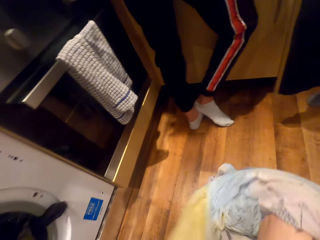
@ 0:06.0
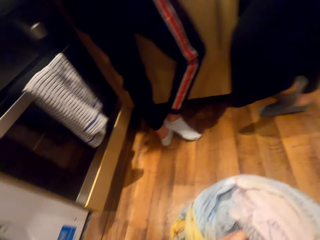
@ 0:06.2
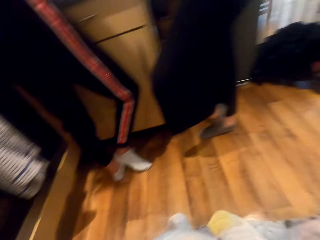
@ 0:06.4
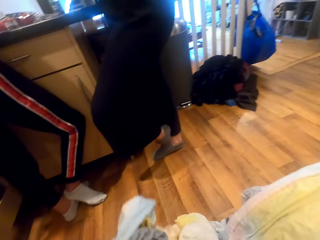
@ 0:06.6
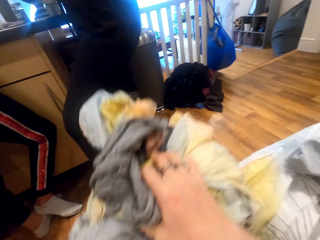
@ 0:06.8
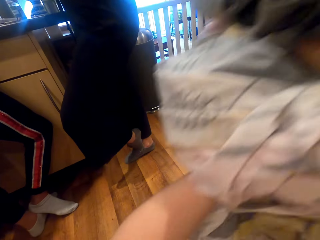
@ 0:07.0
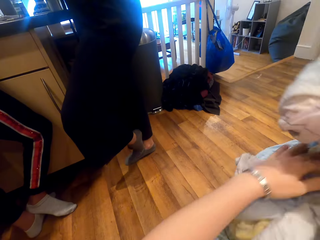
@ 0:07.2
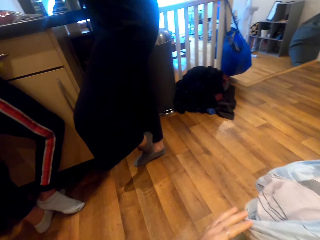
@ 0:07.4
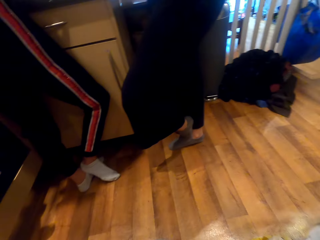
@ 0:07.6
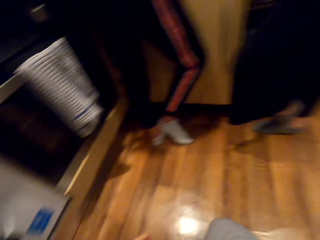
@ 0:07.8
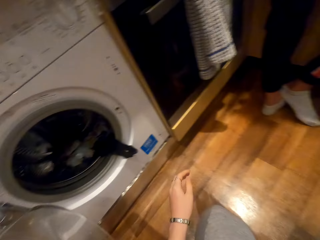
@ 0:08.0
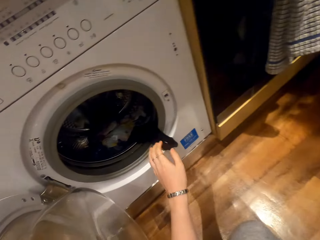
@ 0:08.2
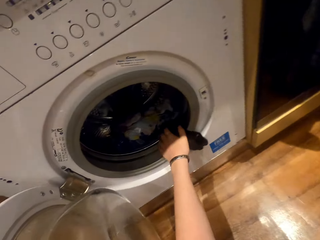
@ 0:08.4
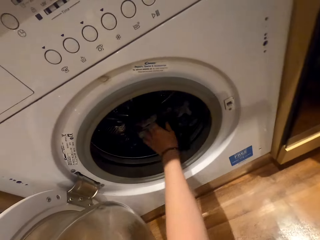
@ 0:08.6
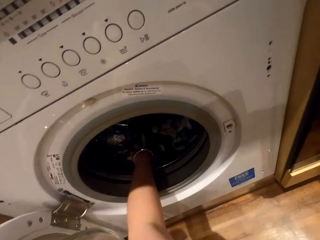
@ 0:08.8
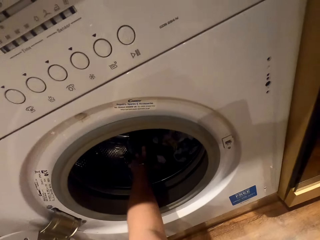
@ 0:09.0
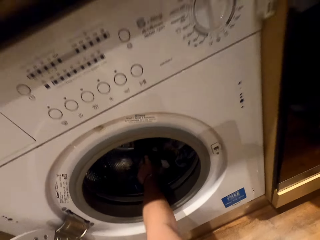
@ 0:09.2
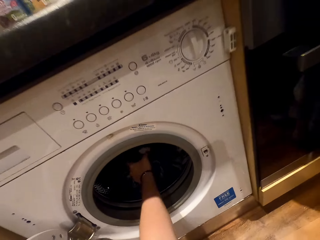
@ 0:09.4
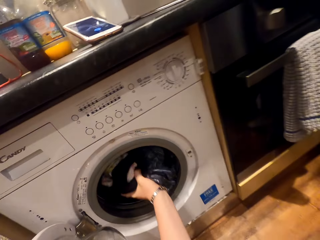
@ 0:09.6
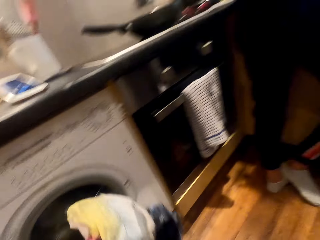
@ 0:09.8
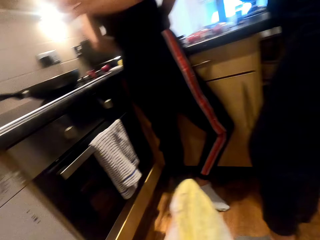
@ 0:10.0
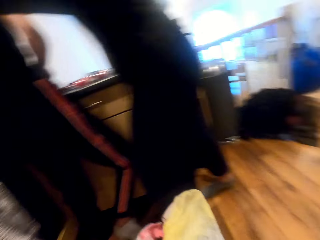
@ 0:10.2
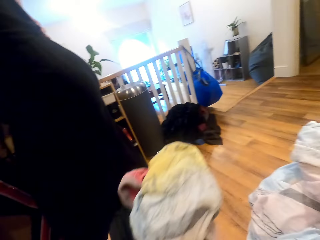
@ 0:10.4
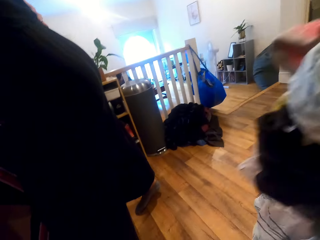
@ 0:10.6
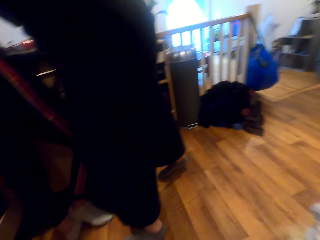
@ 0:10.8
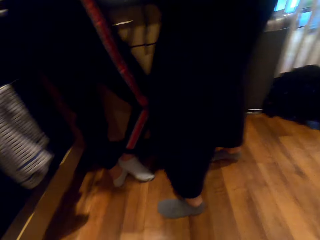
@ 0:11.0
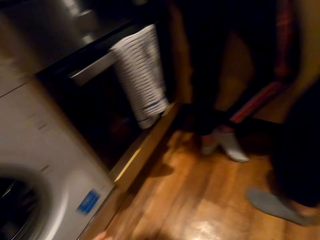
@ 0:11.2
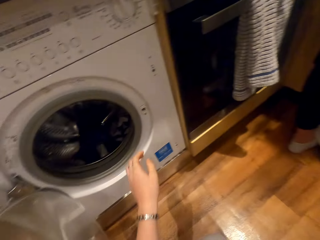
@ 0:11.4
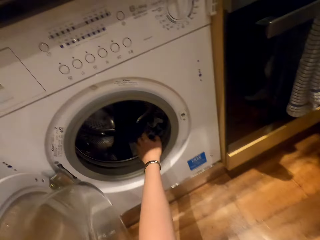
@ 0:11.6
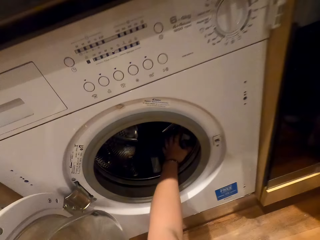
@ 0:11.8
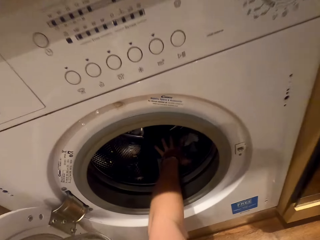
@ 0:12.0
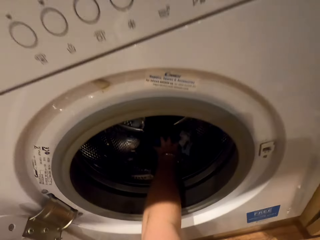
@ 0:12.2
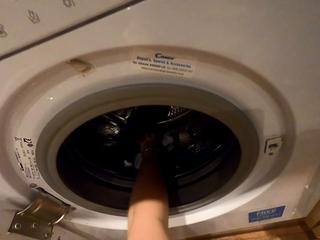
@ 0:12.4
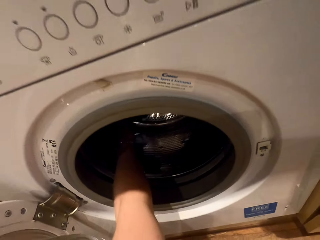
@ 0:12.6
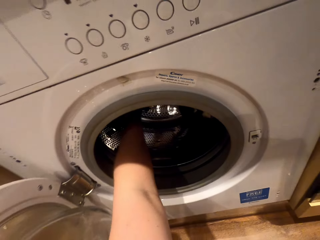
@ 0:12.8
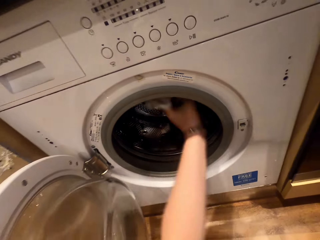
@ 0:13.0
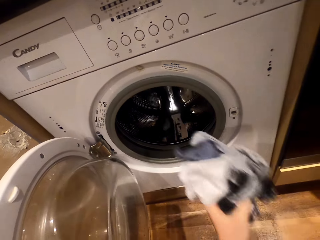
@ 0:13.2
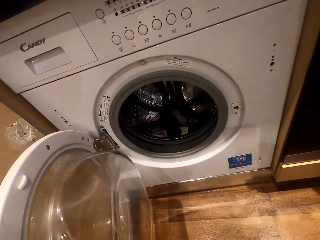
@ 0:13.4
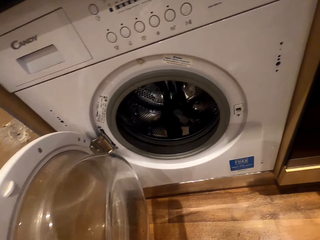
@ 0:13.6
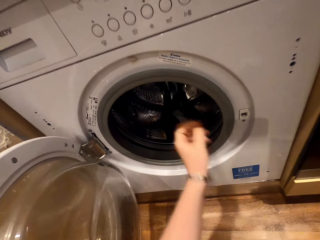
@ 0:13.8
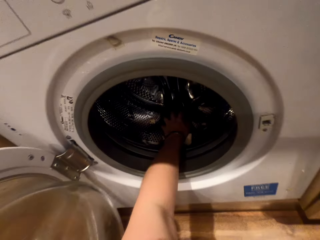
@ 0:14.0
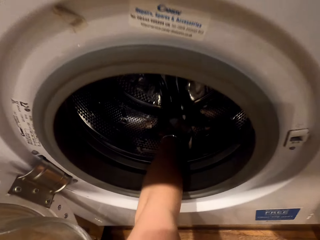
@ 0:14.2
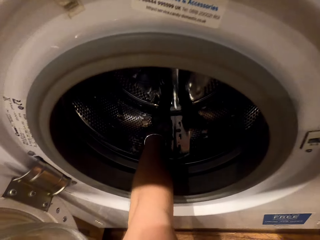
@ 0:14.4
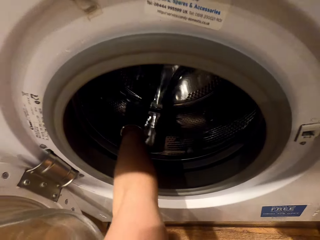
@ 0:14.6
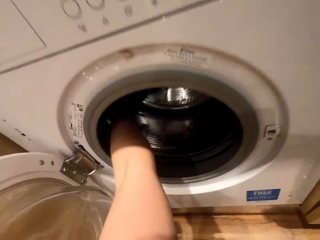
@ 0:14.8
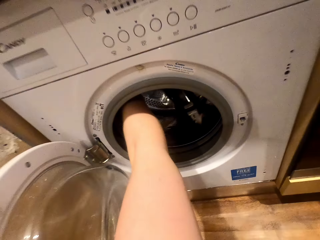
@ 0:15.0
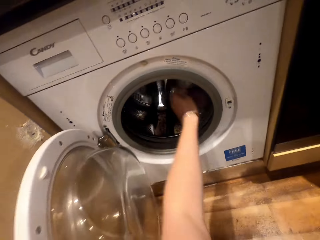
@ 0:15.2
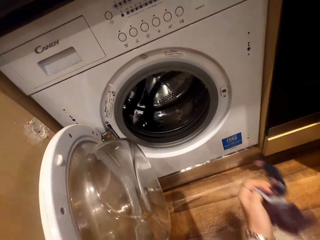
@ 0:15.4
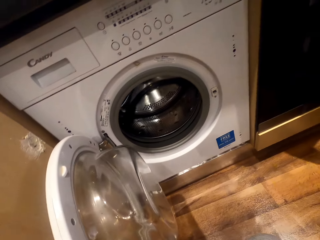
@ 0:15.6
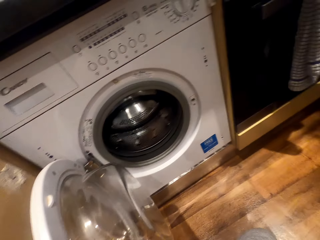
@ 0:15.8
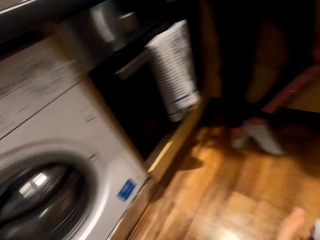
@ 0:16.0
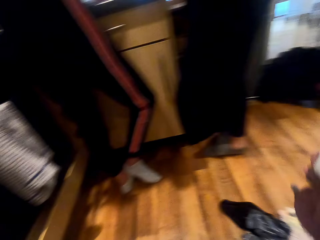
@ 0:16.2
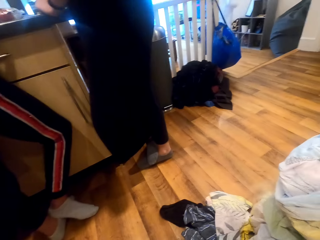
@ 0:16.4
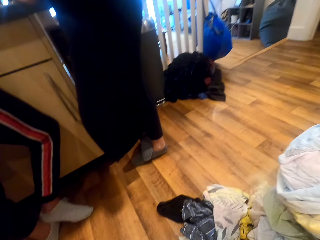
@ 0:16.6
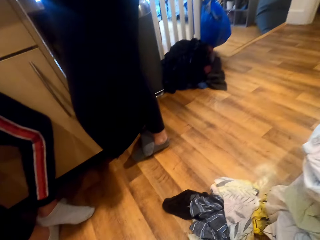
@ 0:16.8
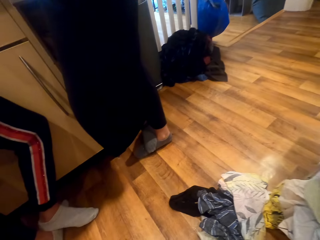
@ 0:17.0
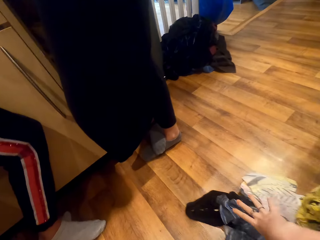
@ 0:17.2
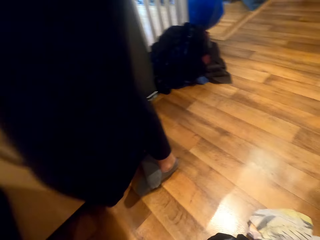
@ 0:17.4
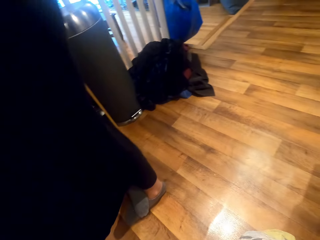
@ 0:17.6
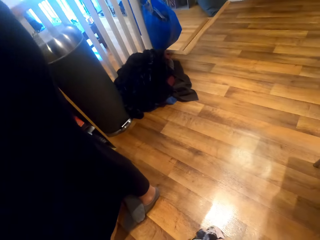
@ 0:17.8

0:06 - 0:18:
The camera wearer piles the clothes. They remove clothes in the washing machine. They turn around. They collect clothes in the washing machine. They turn around.

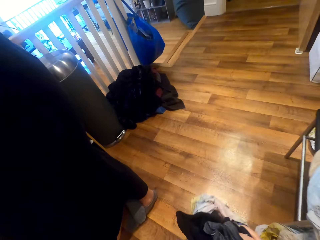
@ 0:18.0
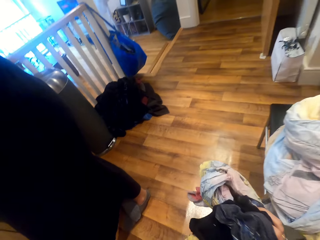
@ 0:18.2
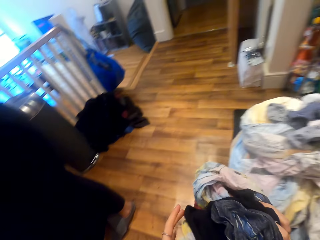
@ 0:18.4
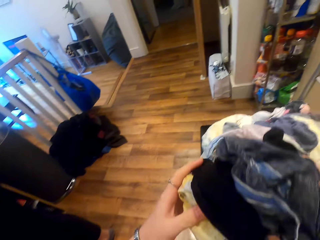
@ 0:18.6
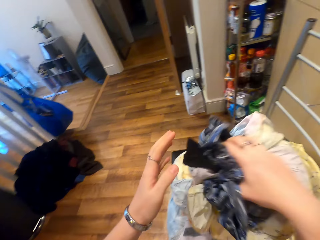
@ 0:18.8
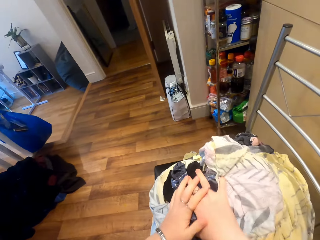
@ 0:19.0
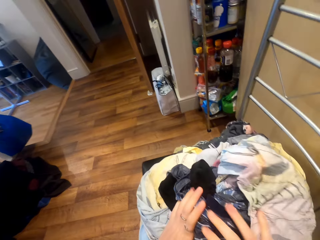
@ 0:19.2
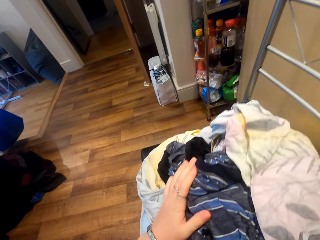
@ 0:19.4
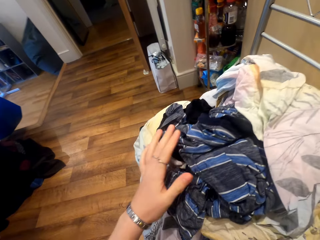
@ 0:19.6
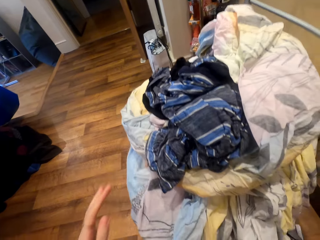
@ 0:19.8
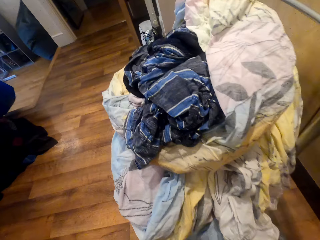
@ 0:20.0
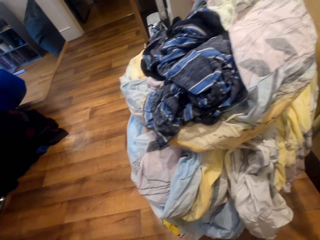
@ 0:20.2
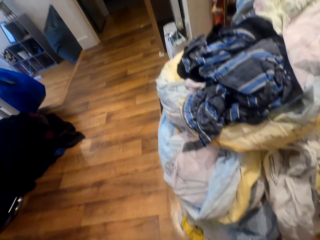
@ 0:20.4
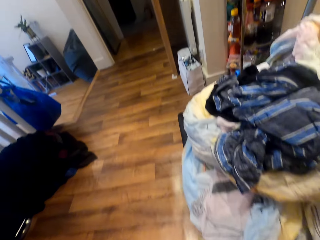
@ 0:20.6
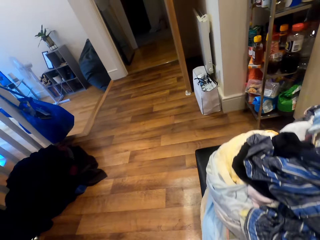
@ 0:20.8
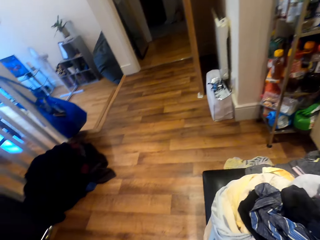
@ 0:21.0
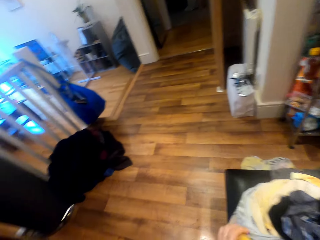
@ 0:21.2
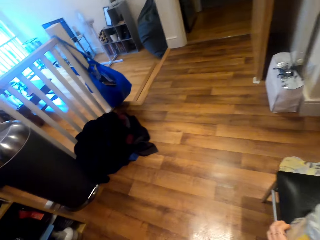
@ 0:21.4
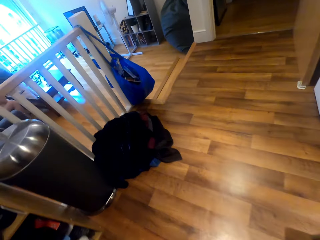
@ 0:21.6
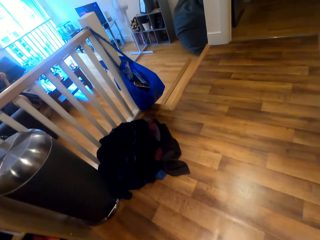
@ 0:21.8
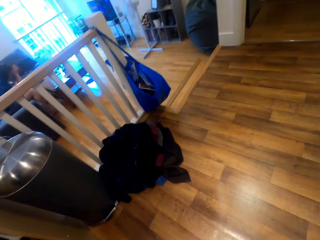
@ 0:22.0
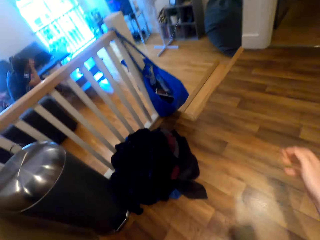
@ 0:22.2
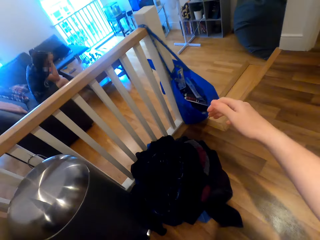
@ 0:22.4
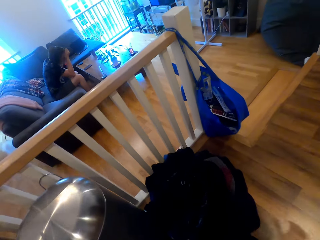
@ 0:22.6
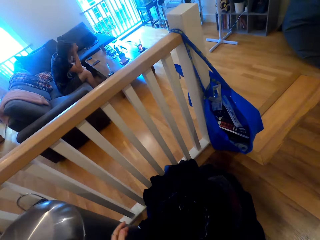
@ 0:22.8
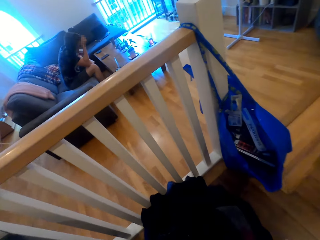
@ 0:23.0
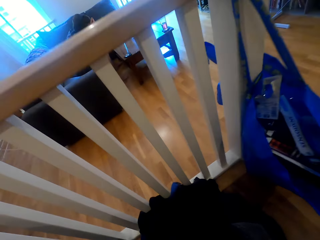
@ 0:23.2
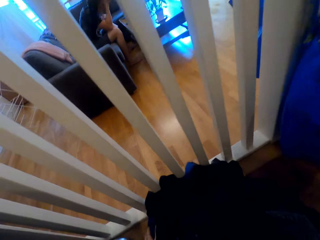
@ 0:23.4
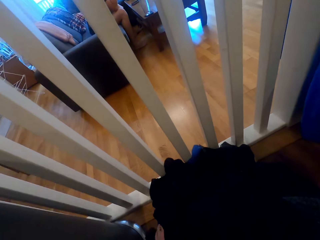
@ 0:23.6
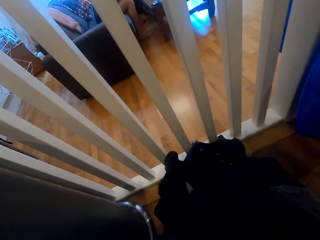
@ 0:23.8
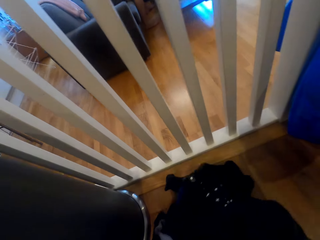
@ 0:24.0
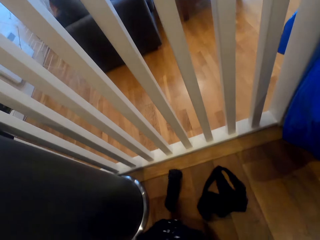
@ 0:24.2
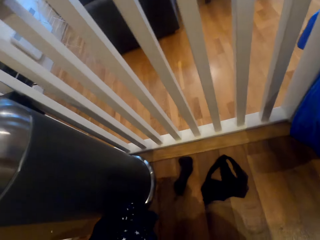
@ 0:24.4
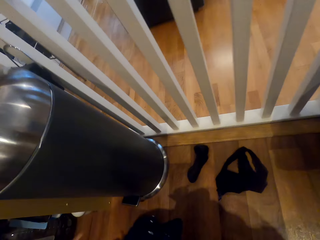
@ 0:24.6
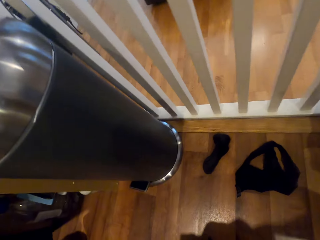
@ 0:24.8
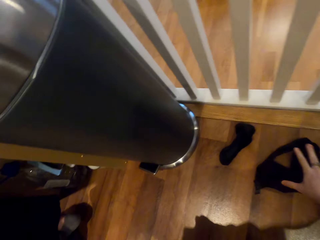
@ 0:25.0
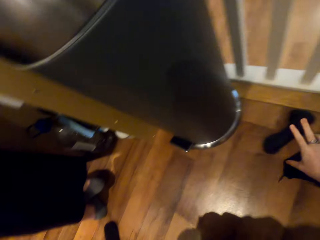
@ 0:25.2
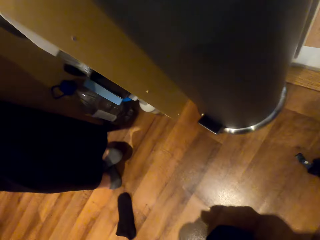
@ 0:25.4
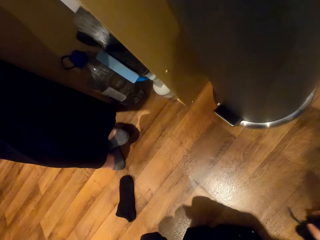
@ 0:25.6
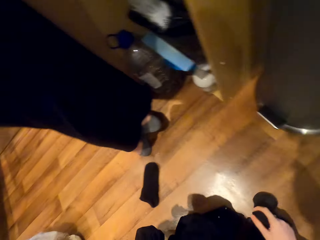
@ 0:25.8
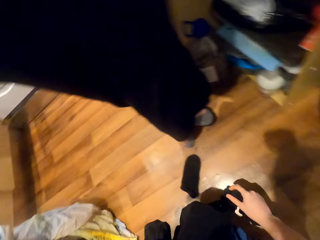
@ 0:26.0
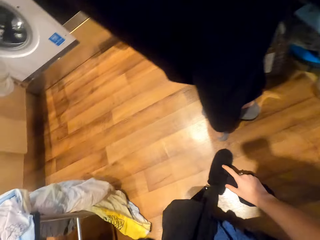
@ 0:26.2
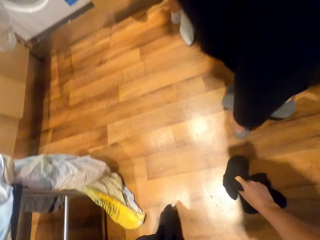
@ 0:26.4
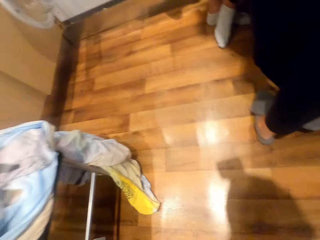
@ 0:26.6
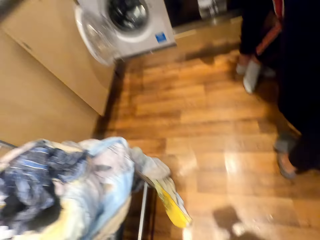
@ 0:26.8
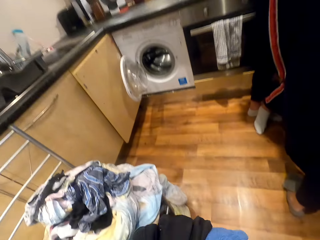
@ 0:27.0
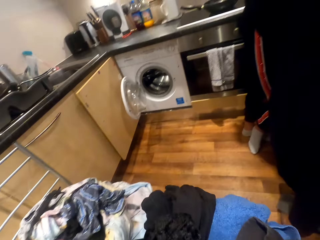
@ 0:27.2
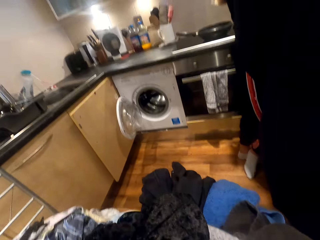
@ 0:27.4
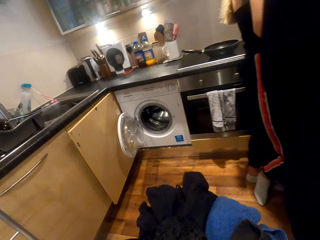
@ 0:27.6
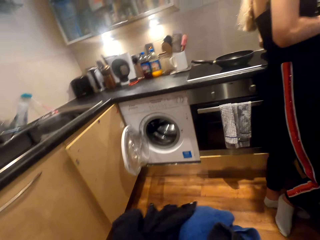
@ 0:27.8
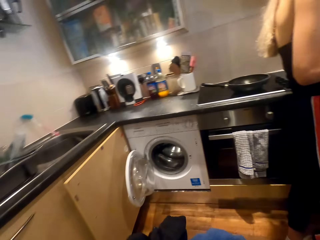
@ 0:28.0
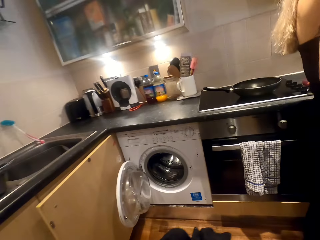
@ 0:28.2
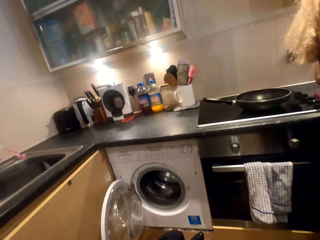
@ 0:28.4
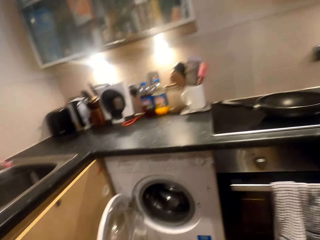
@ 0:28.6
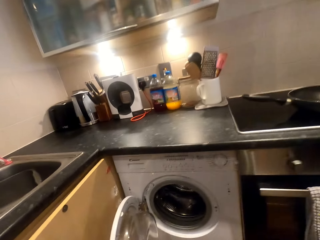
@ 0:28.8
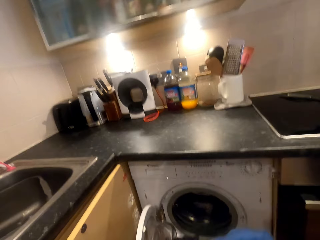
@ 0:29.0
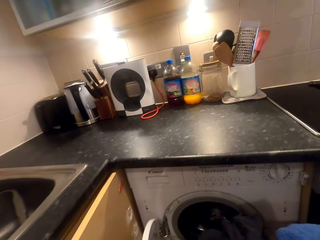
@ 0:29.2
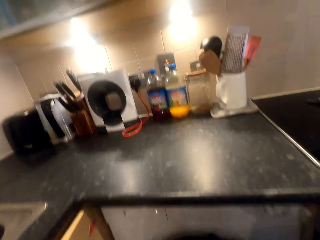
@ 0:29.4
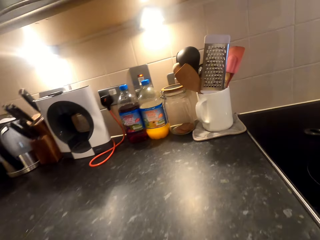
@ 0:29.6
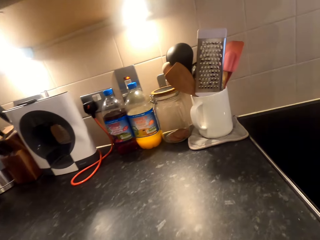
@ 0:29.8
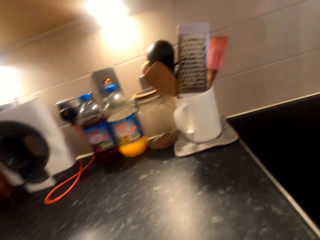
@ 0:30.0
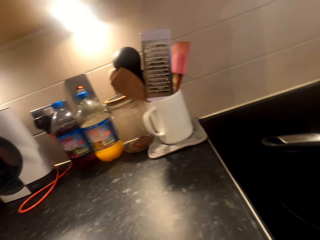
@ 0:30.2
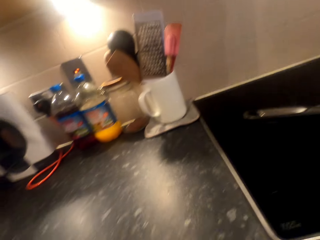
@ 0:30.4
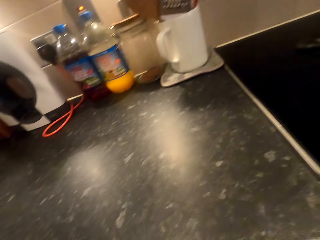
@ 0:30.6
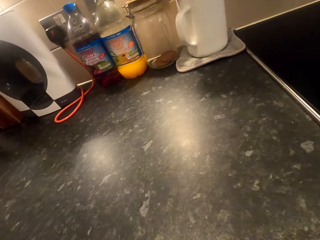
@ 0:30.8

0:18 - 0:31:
The camera wearer piles the clothes on the chair. They move around the kitchen. They pick up the clothes from the floor. They carry the clothes. They put the clothes in the washing machine.
